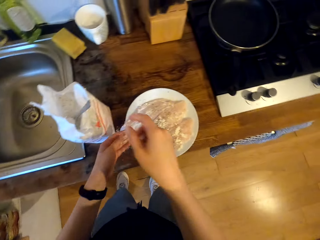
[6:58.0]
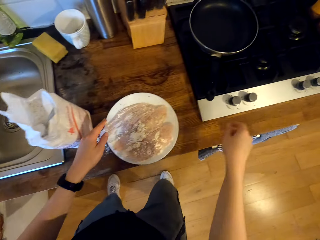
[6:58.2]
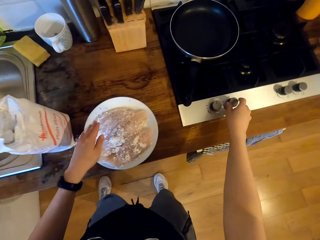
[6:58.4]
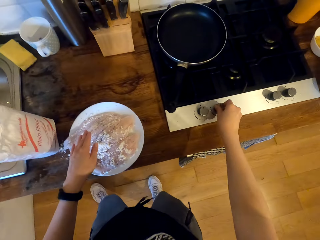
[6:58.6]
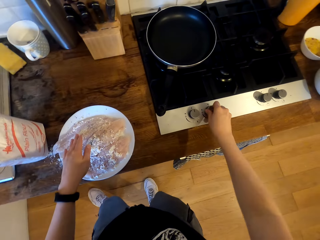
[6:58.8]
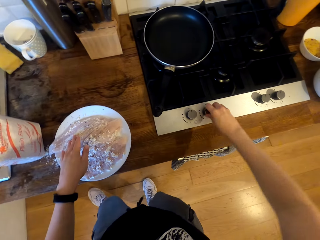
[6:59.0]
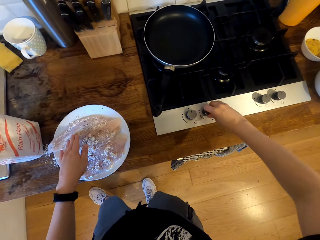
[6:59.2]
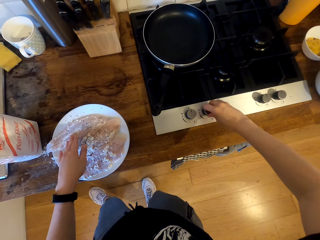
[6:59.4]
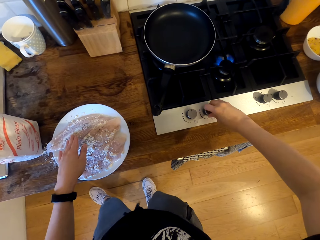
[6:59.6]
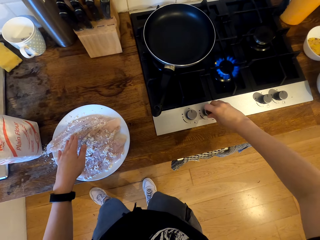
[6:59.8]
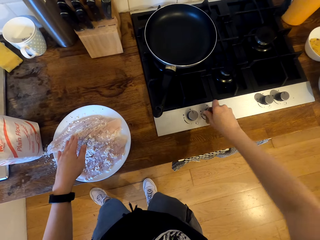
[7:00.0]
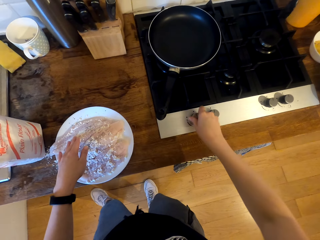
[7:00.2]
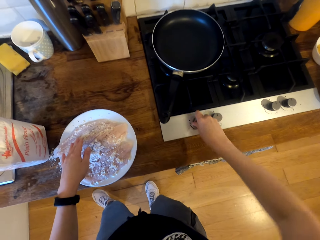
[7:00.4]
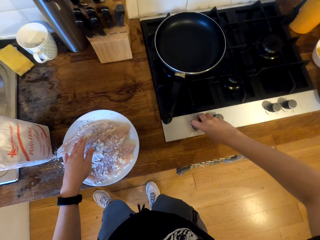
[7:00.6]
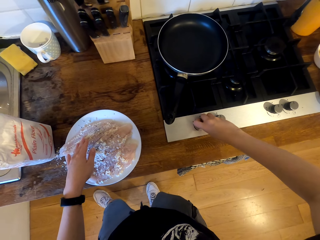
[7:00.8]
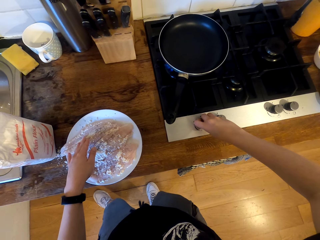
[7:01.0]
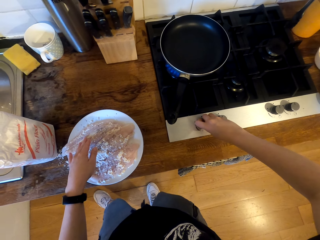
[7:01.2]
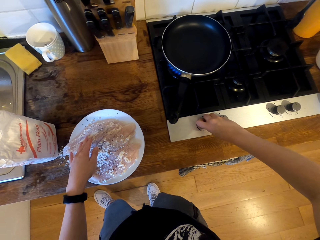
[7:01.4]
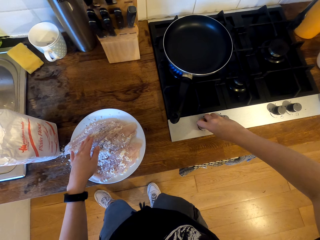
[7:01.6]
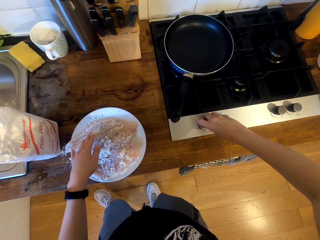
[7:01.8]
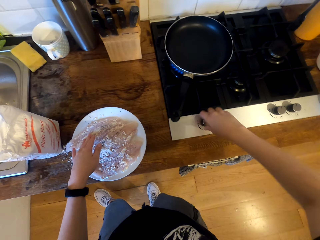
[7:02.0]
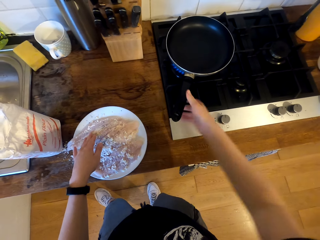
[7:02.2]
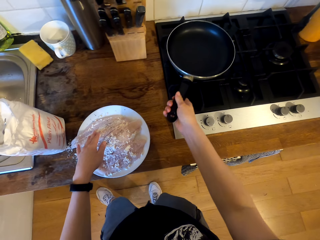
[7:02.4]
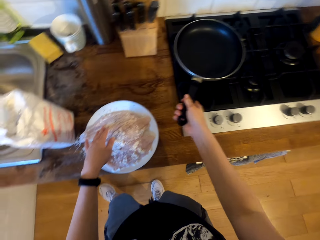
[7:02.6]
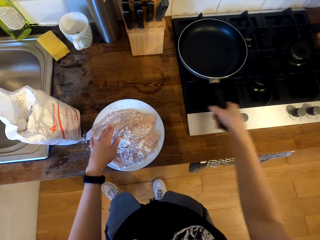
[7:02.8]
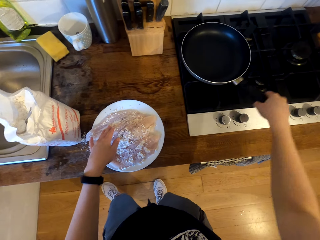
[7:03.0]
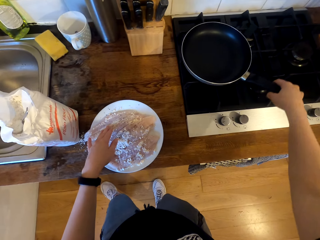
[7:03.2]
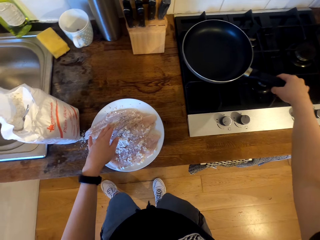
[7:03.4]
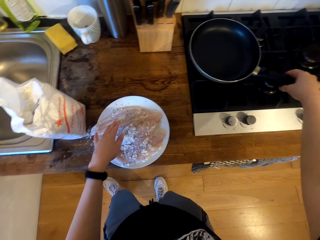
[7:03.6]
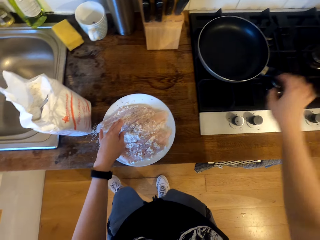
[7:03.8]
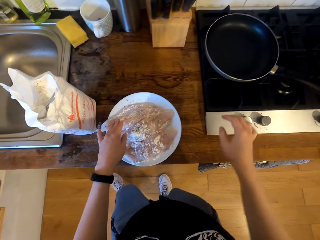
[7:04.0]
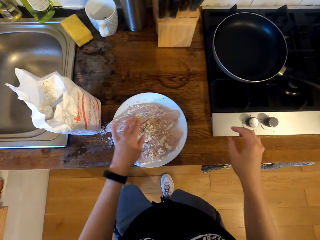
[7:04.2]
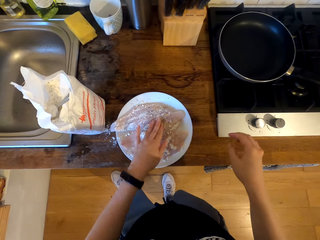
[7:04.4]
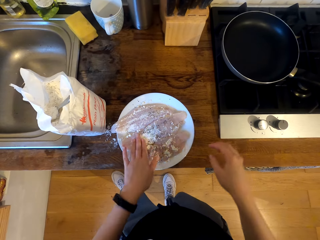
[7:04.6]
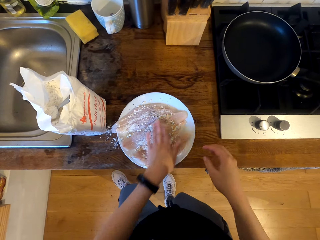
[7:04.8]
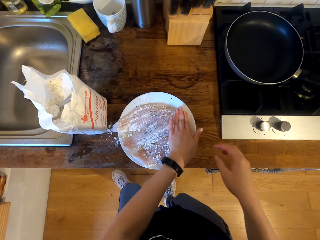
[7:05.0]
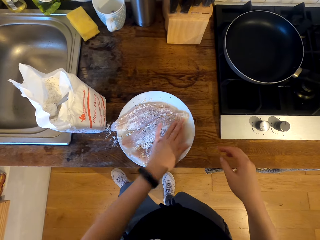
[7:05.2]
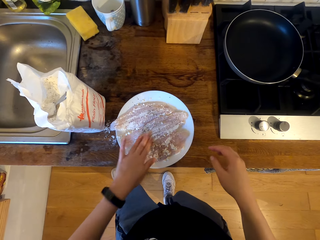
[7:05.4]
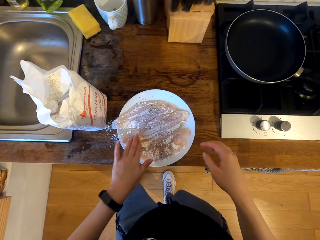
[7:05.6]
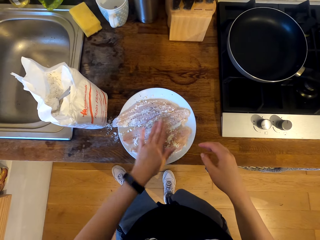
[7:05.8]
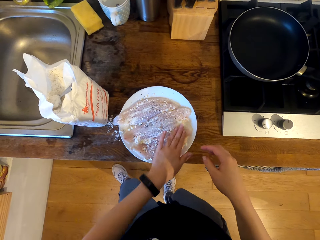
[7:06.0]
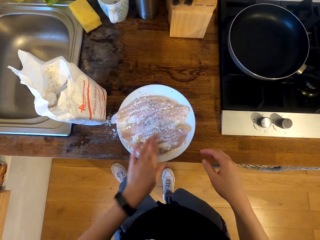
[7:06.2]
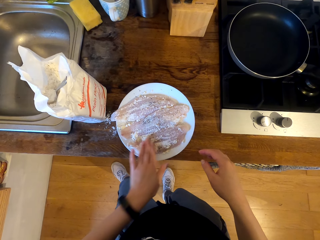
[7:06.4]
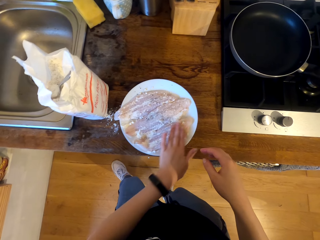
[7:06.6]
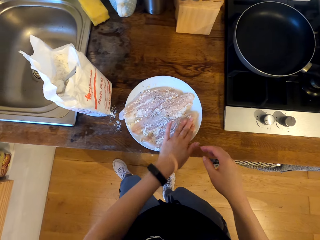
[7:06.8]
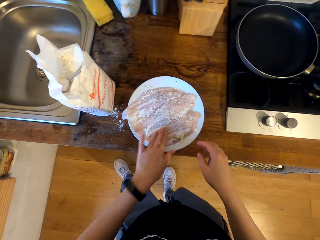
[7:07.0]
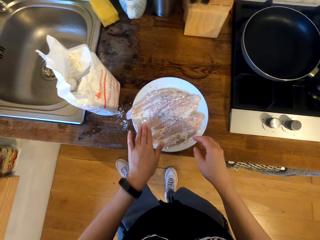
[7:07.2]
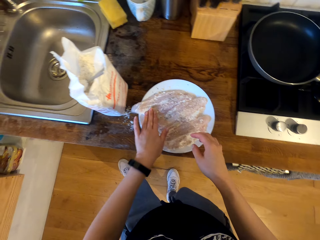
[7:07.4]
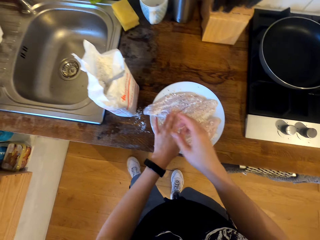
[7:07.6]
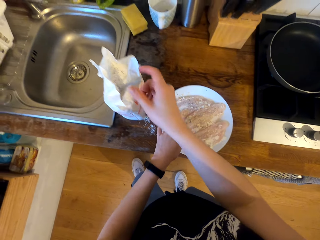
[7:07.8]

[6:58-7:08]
The camera wearer adjusts the stove's knob. They turn on the cooker. They adjust the frying pan on the cooker. They hold the frying pan handle. They turn the frying pan's handle. They scoop flour with the spoon. They spread the flour on the fish fillet.

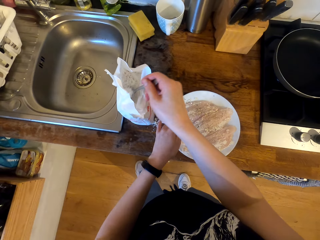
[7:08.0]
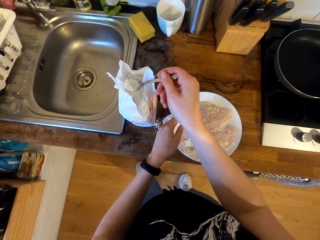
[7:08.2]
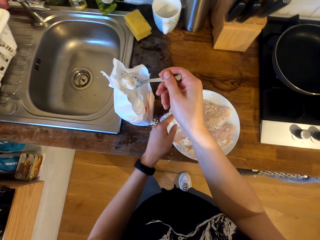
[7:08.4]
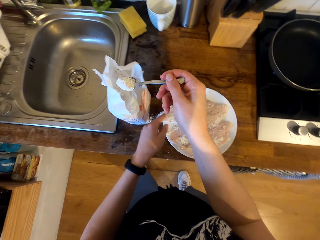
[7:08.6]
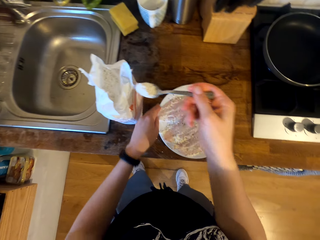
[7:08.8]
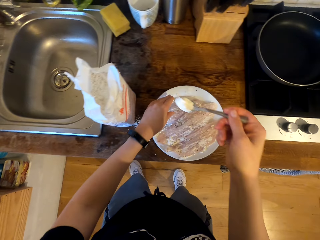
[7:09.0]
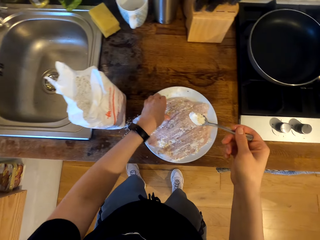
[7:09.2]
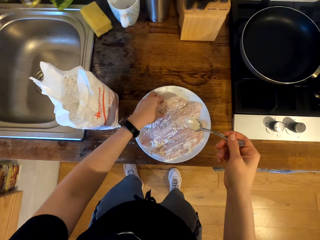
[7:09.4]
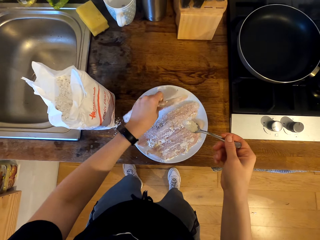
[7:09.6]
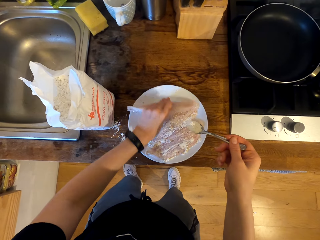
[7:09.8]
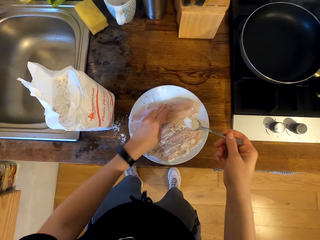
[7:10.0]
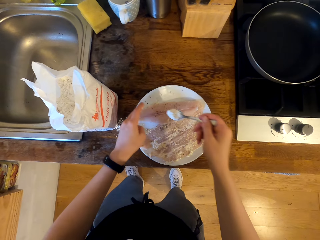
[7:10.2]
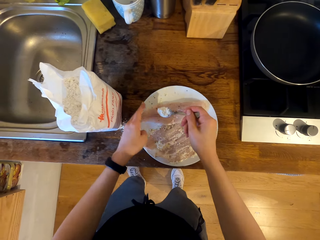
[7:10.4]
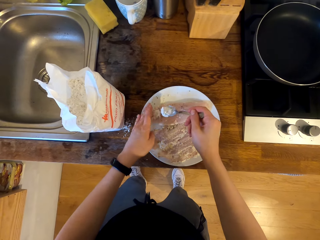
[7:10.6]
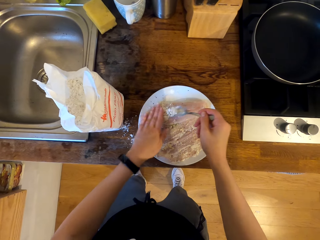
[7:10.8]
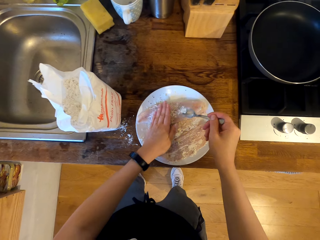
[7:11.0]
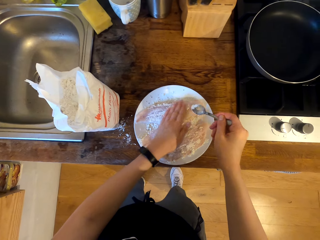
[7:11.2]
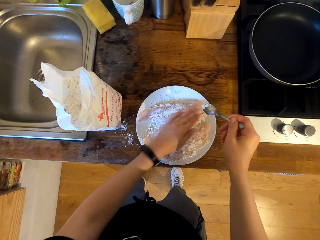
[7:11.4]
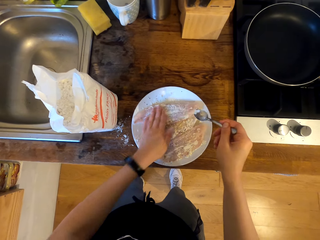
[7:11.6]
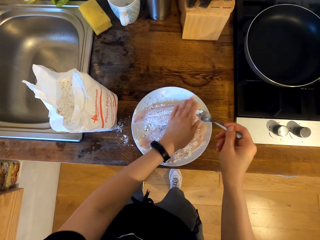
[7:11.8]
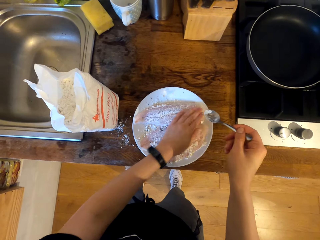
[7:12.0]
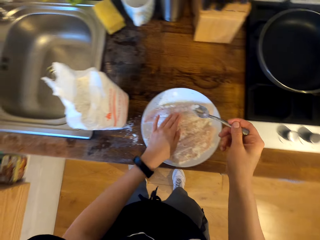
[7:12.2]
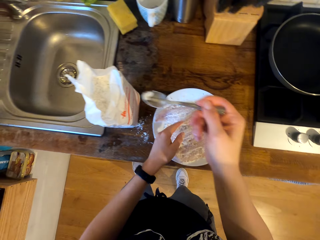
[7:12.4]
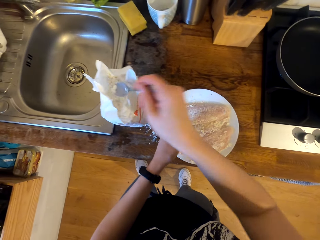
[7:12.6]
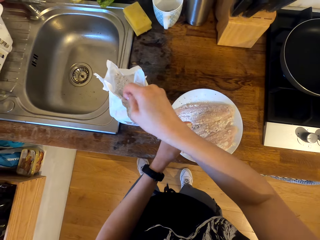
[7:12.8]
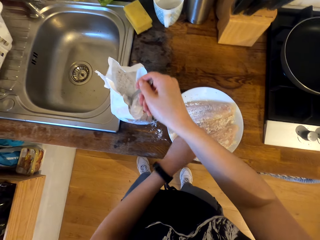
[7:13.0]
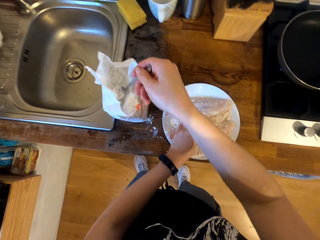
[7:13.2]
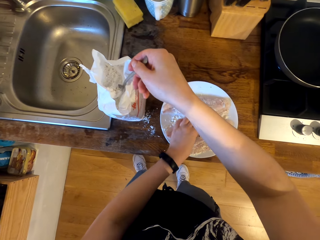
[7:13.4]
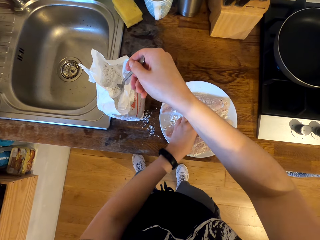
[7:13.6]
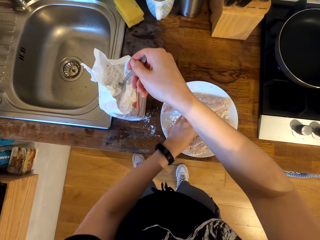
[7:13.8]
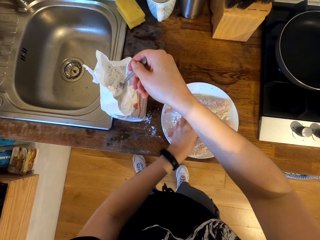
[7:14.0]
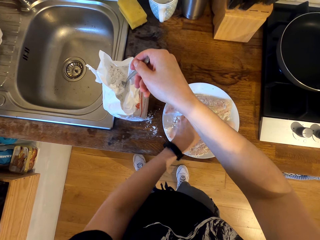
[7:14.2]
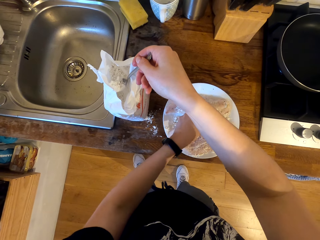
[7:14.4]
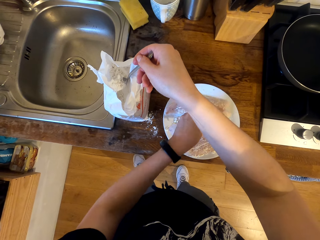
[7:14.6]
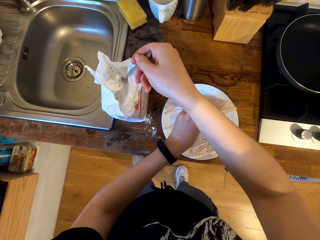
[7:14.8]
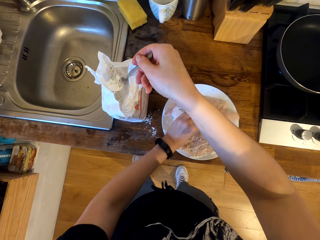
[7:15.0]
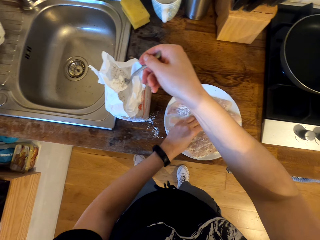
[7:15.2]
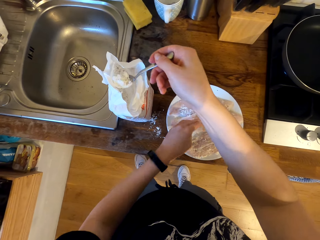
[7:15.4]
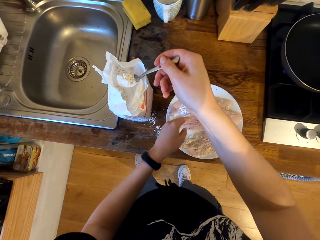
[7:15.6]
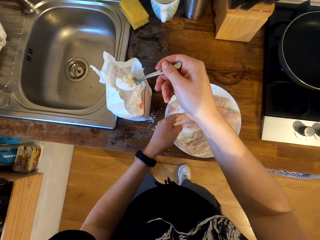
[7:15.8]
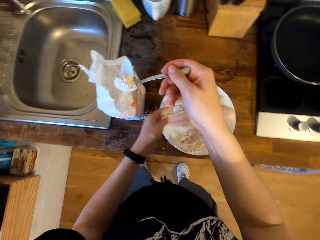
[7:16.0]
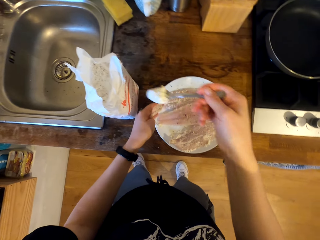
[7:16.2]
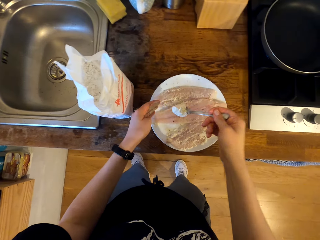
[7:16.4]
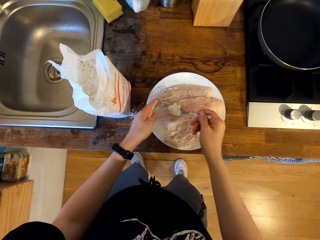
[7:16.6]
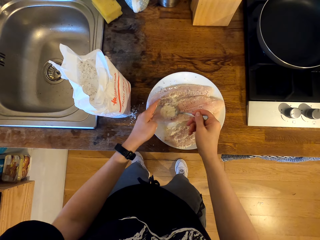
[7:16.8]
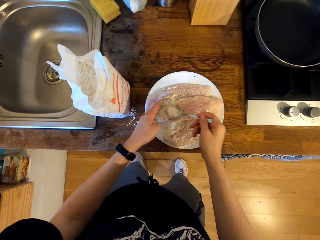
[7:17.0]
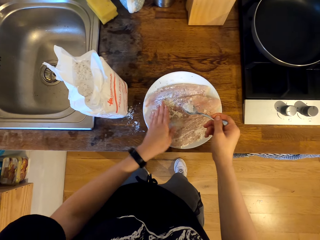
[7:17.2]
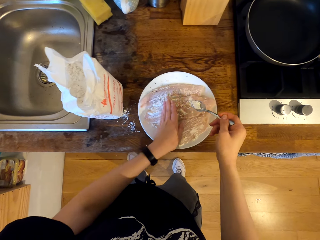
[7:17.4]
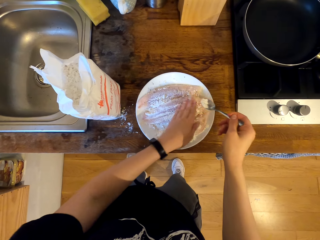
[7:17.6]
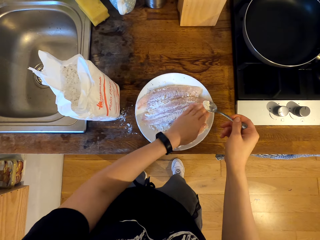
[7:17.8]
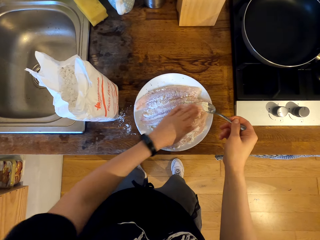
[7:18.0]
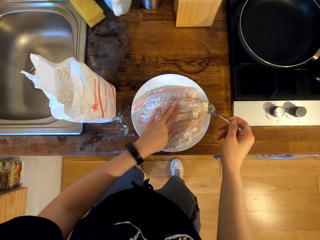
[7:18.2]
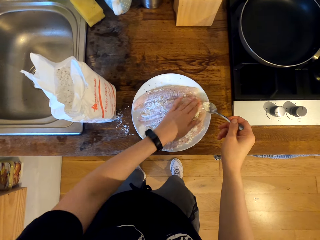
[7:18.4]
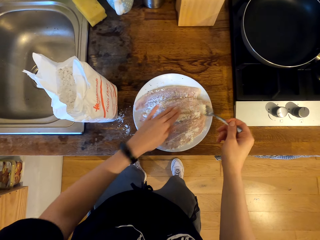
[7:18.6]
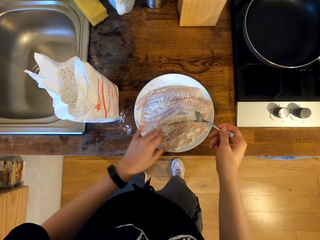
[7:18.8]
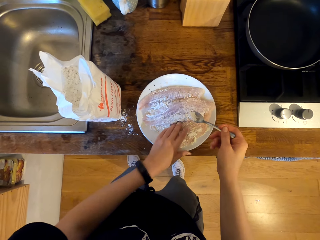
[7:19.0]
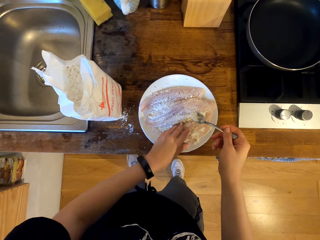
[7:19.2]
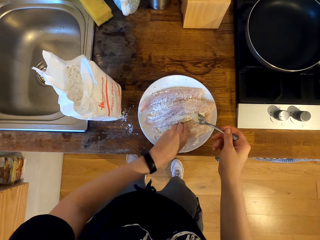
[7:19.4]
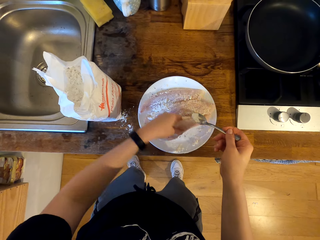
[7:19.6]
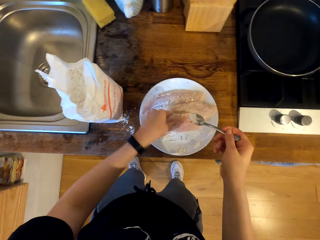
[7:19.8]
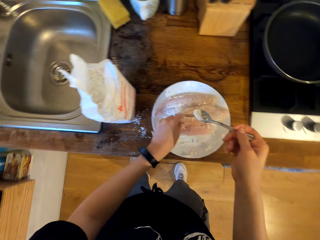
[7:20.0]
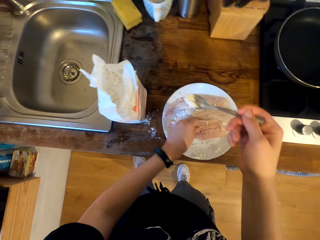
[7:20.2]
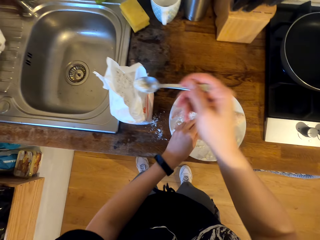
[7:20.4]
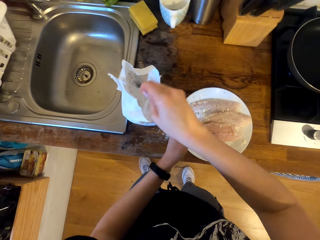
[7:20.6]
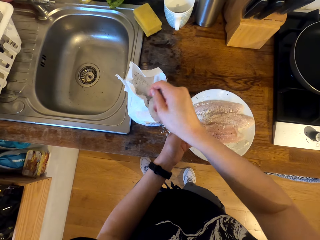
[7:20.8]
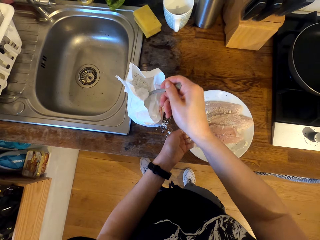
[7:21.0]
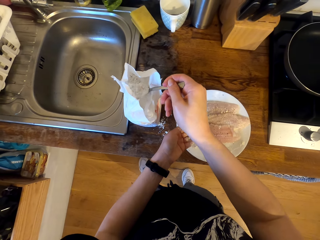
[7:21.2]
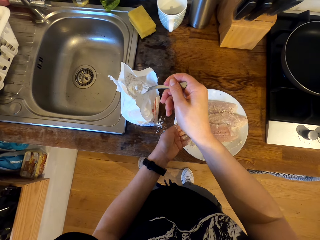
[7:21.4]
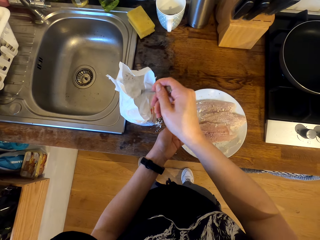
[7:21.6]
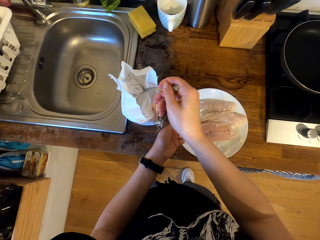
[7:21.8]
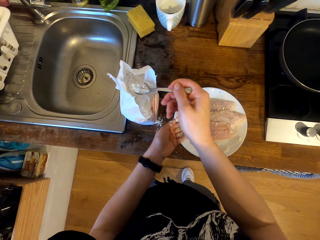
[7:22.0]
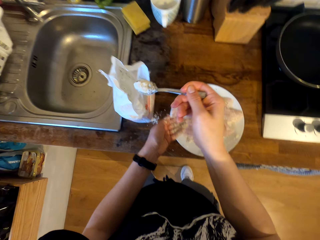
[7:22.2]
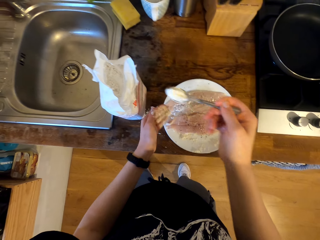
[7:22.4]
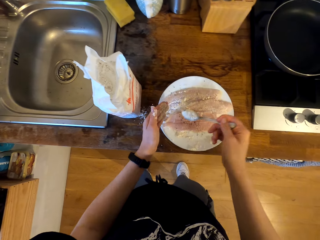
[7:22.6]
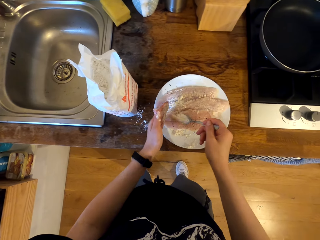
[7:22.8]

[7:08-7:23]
The camera wearer scoops the flour with the teaspoon. They hold the fish fillet. They turn the fish fillet on the plate. They season the fish fillet with the plain flour and spread the flour on the fish fillet. They scoop the flour with the teaspoon. They hold the fish fillet. They turn the fish fillet on the plate. They season the fish fillet with the plain flour and spread the flour on the fish fillet. They turn the fish fillet on the plate. They scoop the flour with the teaspoon.
